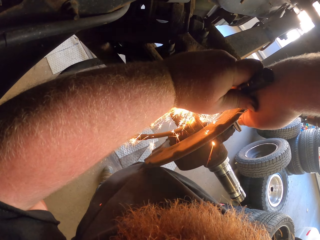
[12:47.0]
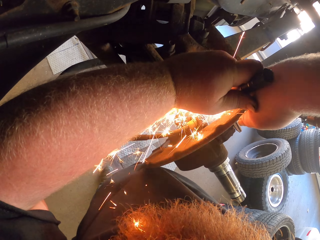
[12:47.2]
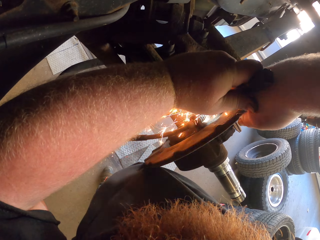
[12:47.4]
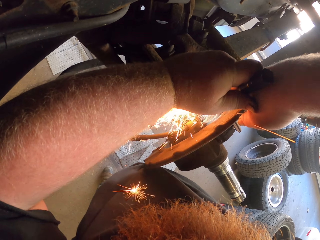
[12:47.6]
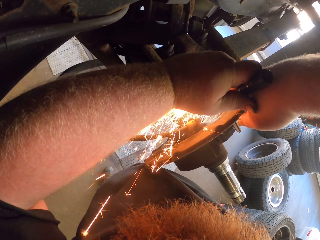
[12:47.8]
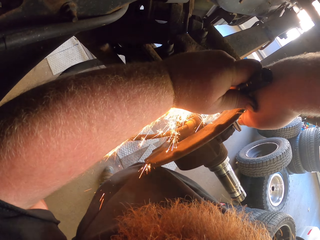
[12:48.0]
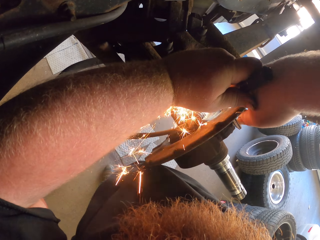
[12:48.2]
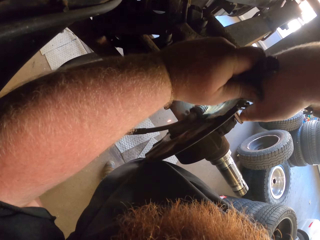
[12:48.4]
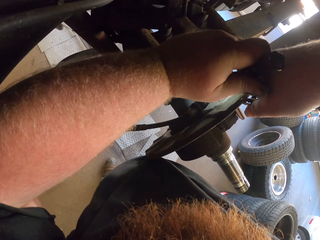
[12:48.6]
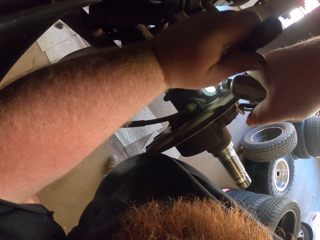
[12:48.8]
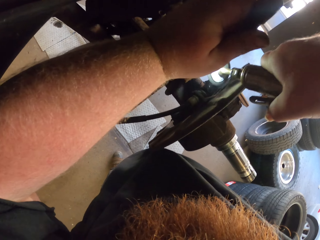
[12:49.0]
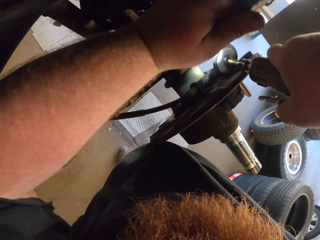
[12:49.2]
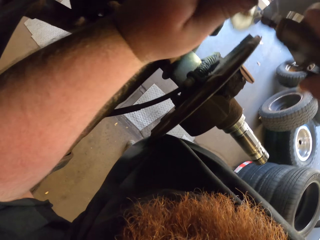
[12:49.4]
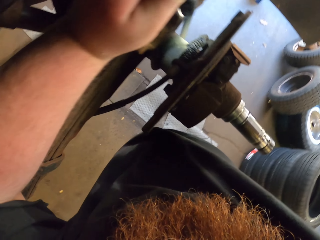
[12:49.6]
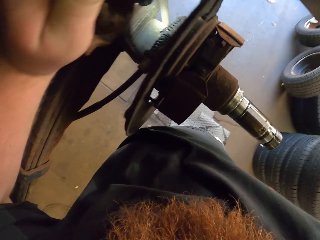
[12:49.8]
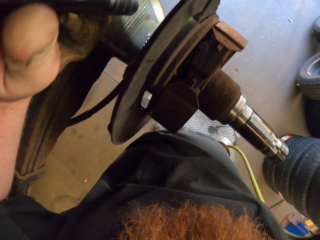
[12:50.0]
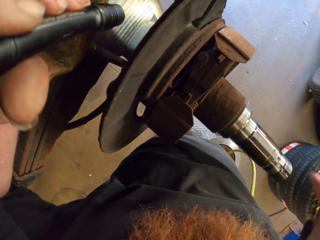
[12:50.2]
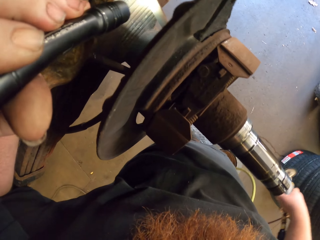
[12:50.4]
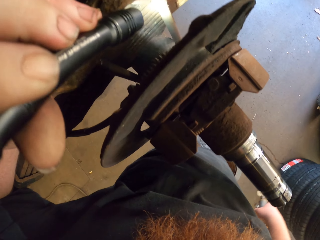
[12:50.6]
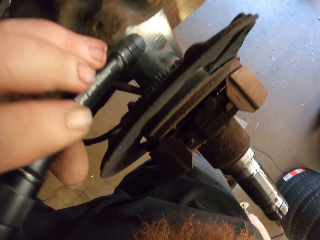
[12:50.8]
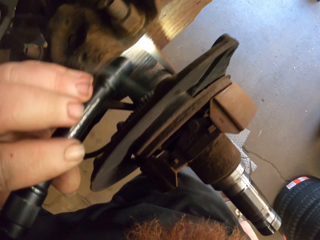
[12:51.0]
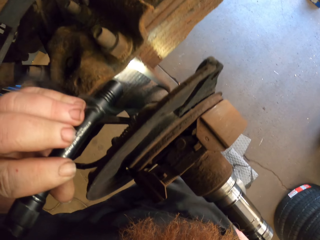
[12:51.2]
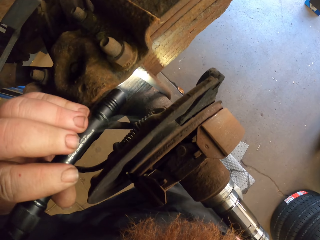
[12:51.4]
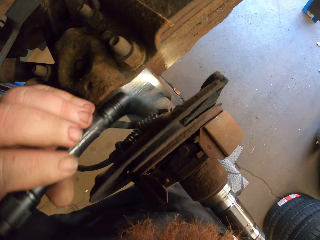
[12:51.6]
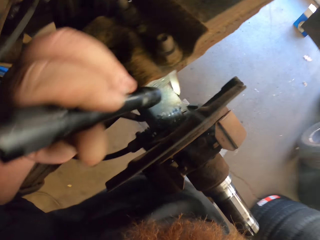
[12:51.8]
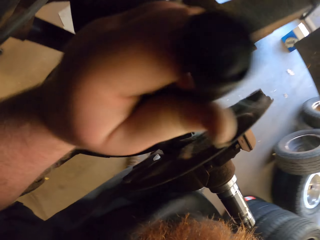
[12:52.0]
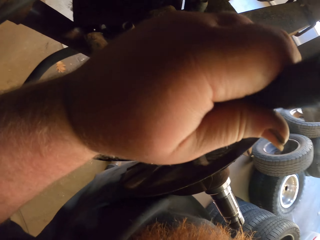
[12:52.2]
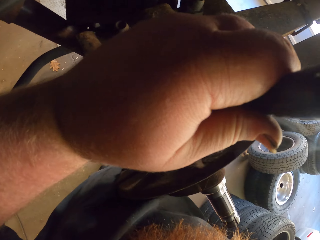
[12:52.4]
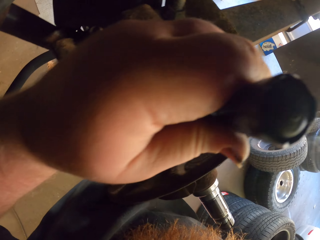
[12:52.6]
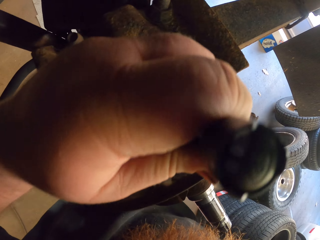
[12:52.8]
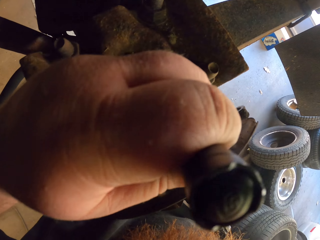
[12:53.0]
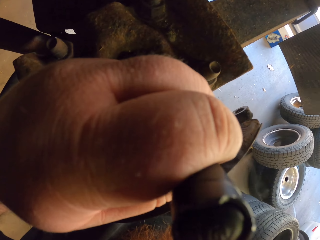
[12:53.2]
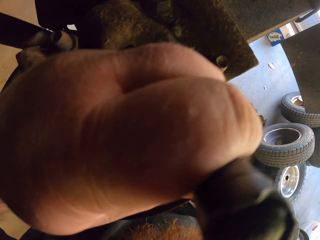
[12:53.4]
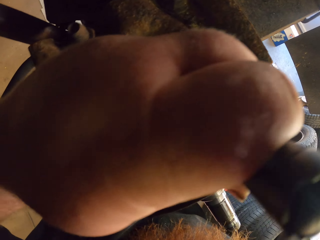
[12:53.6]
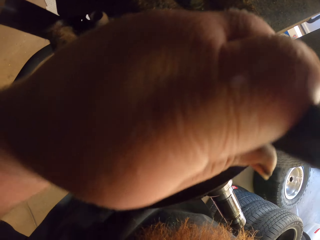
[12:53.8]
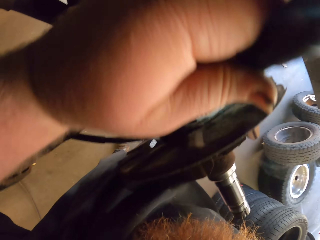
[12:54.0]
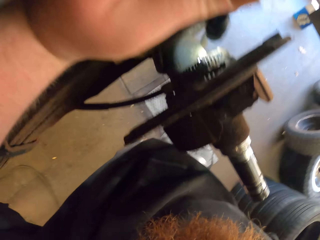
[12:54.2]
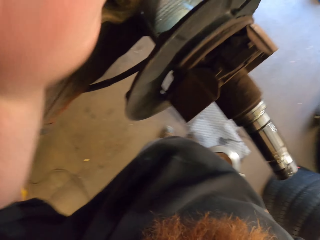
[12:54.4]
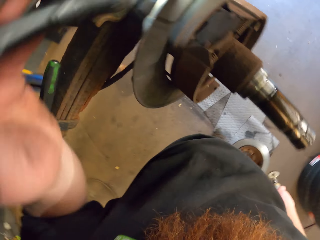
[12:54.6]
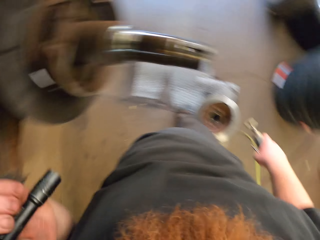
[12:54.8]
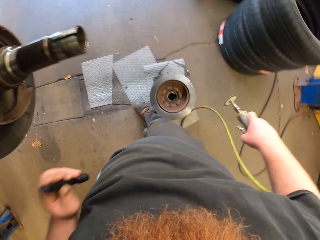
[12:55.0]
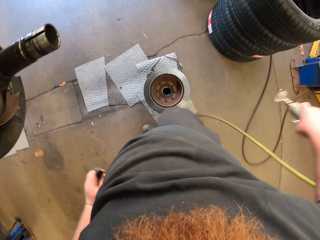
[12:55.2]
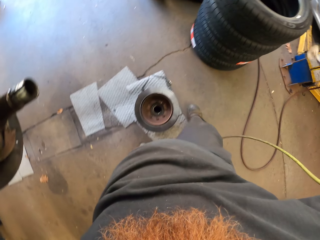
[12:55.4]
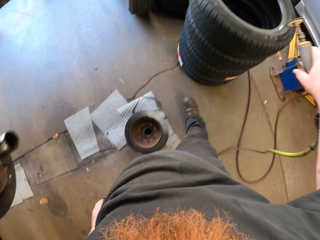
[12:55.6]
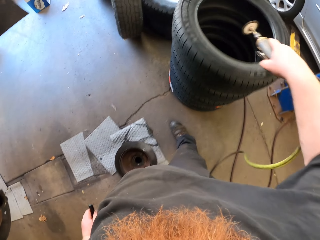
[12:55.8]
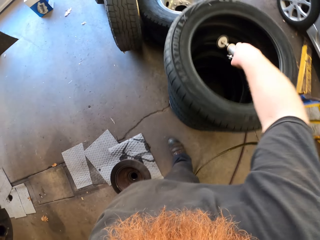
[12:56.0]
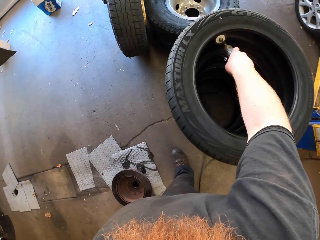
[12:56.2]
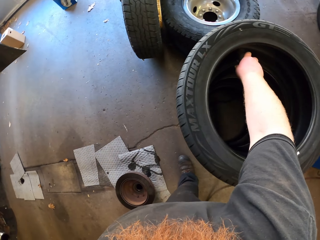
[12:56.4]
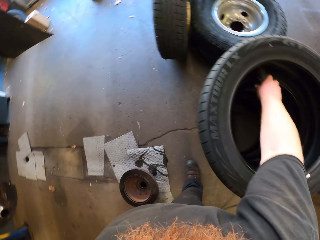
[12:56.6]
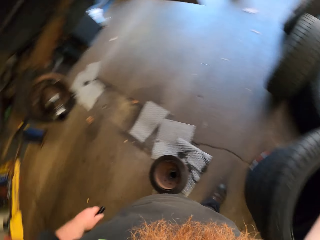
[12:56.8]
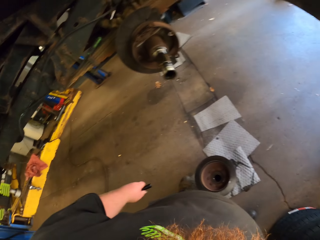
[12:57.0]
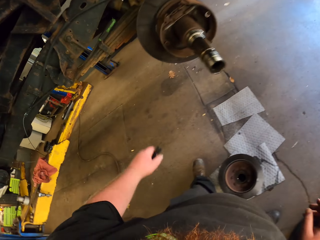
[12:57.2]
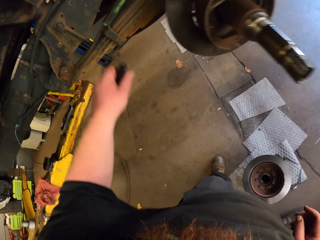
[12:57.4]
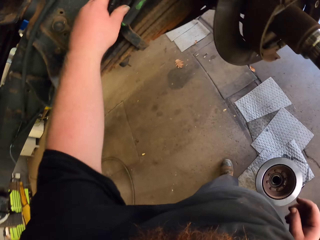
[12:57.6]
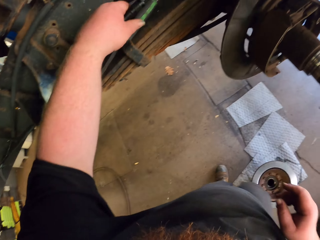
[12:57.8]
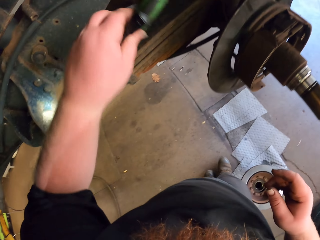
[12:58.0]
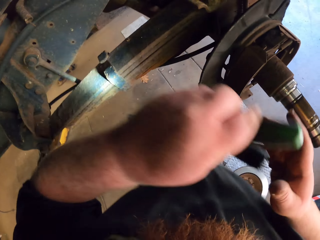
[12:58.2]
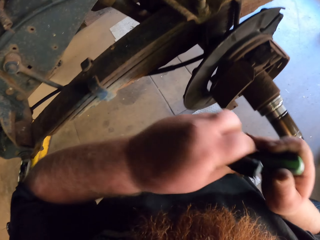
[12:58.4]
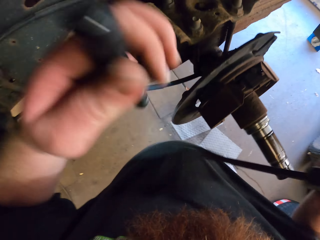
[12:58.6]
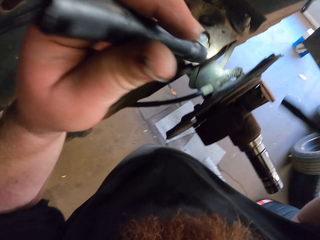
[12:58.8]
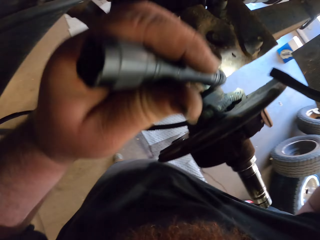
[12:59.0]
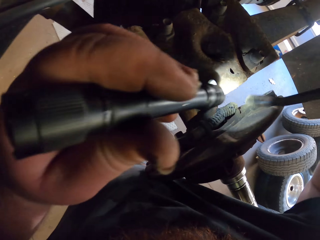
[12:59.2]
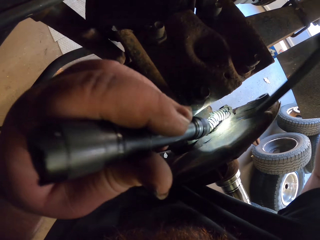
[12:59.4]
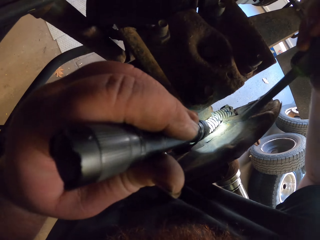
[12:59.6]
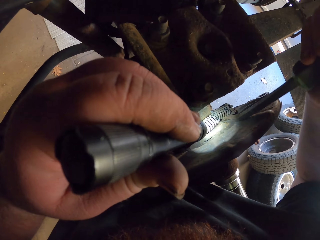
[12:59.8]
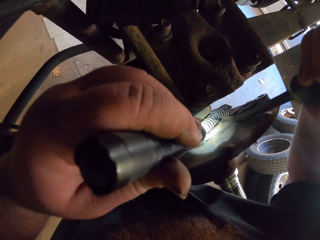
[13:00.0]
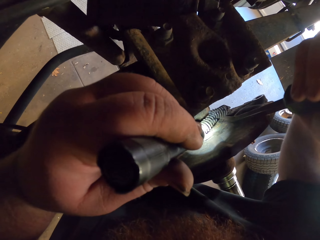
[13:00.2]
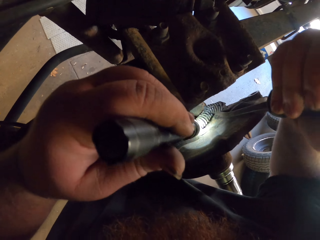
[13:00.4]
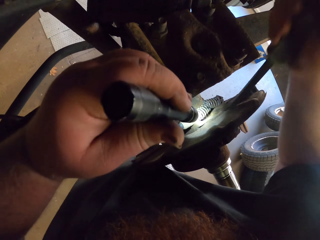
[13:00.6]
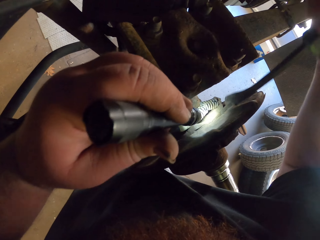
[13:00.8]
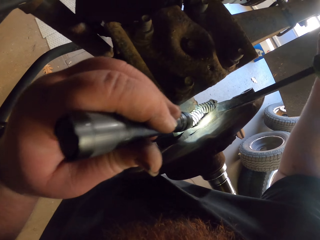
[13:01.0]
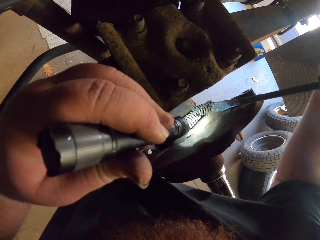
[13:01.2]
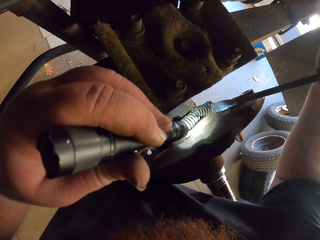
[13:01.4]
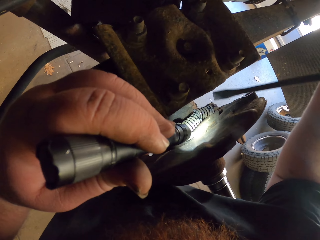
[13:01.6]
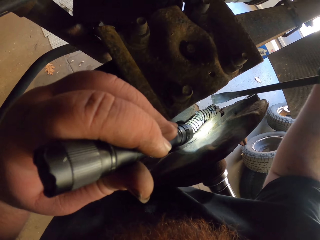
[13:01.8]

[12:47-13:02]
The camera wearer stops using the grind cutting machine. They use the torch light to look at the brake cable. They turn back. They put the welding machine in the tire. They put down the grind cutting machine. They grab pliers. They pick up the screwdriver and put the screwdriver in the right hand. They use the torch light to look at the brake cable. They fix the suspension spring. They put in the screwdriver to the brake cable.

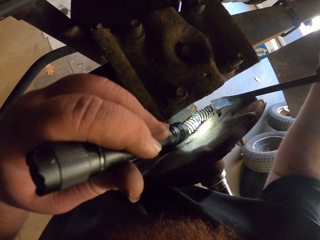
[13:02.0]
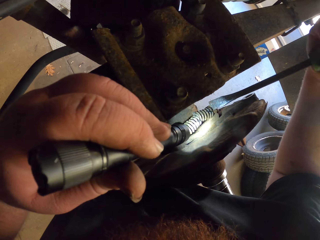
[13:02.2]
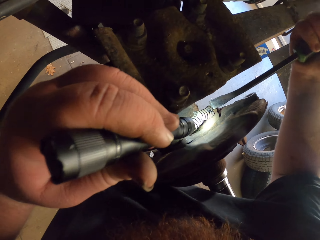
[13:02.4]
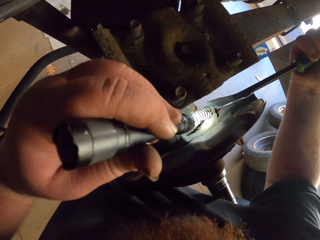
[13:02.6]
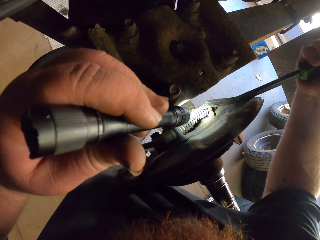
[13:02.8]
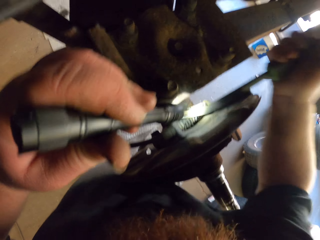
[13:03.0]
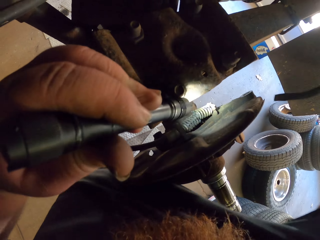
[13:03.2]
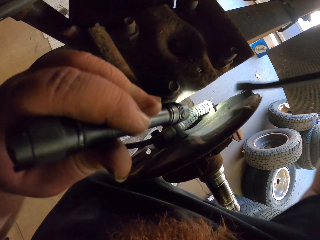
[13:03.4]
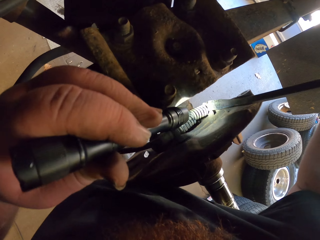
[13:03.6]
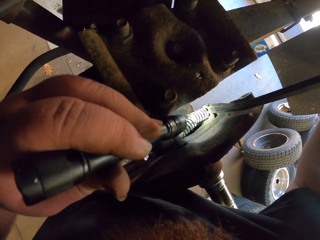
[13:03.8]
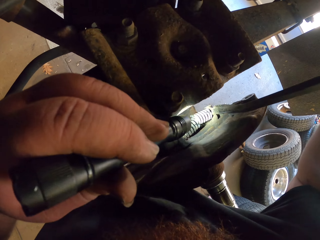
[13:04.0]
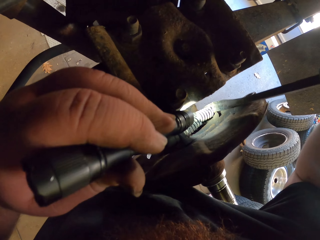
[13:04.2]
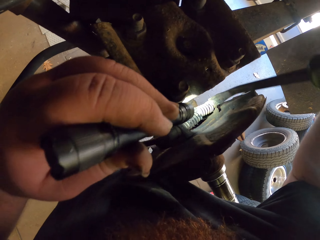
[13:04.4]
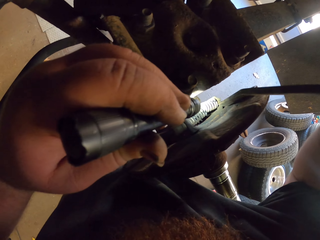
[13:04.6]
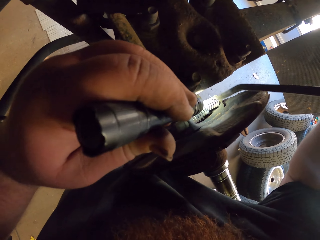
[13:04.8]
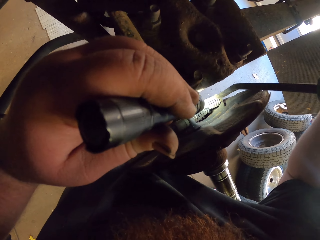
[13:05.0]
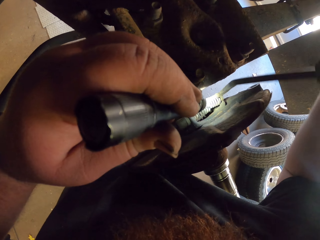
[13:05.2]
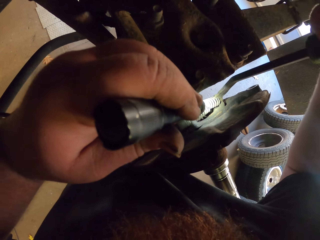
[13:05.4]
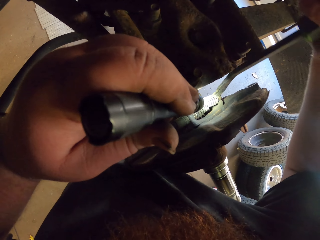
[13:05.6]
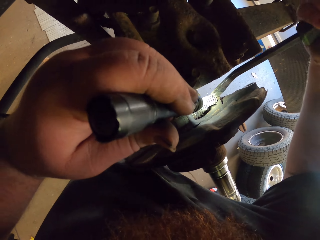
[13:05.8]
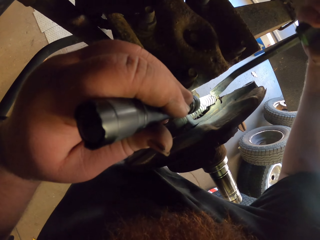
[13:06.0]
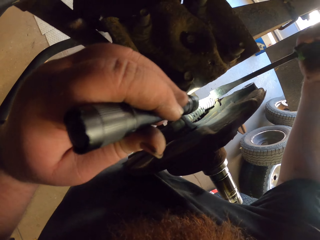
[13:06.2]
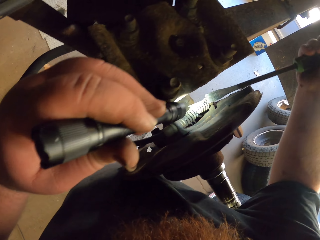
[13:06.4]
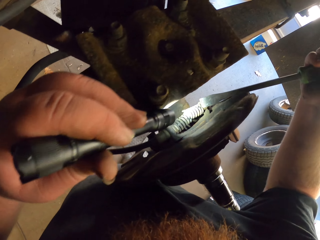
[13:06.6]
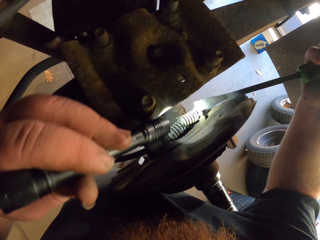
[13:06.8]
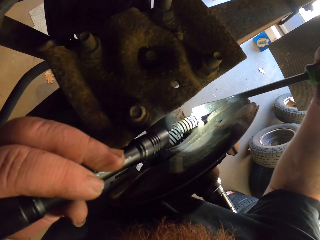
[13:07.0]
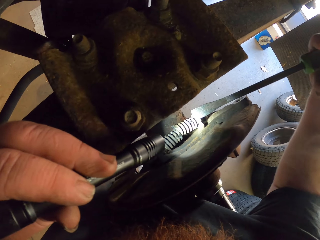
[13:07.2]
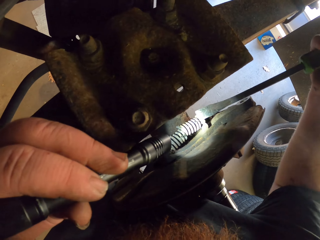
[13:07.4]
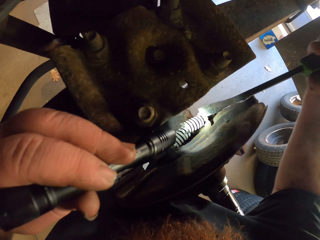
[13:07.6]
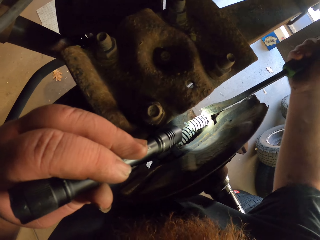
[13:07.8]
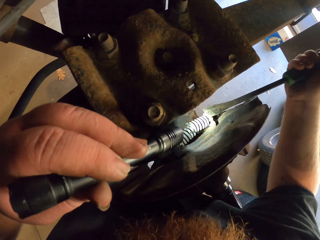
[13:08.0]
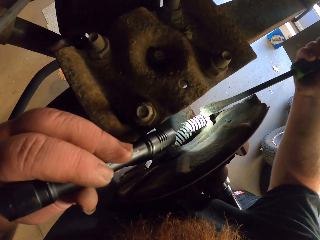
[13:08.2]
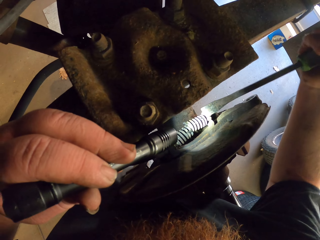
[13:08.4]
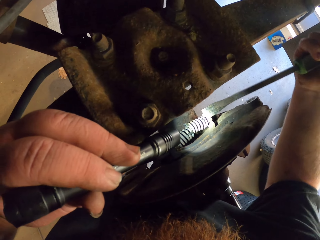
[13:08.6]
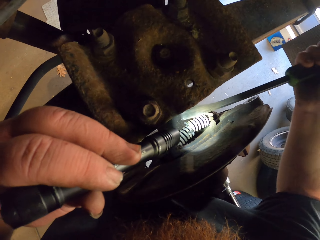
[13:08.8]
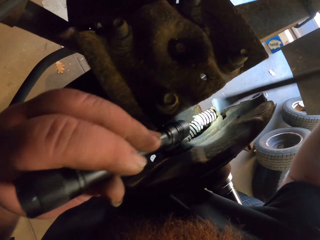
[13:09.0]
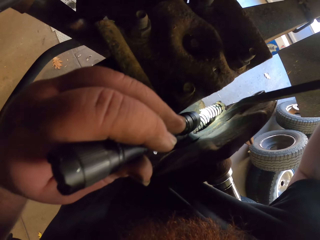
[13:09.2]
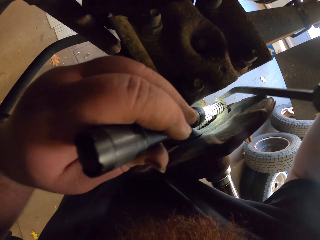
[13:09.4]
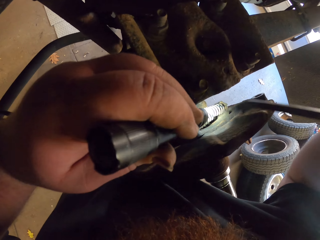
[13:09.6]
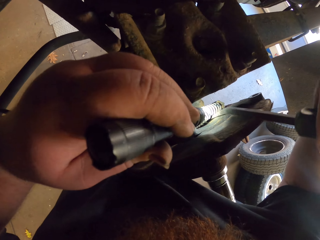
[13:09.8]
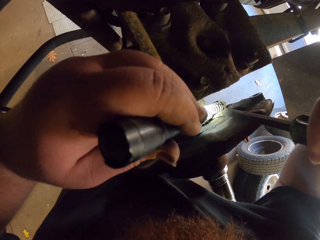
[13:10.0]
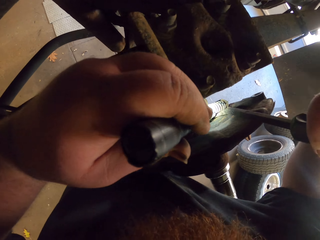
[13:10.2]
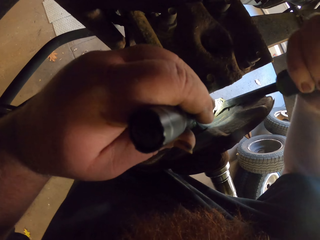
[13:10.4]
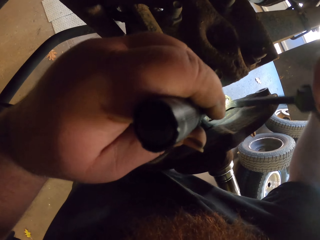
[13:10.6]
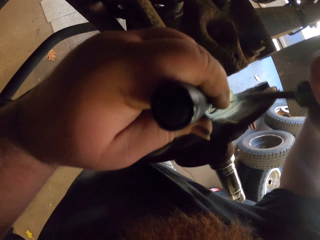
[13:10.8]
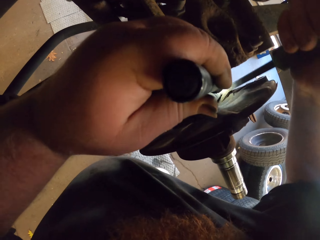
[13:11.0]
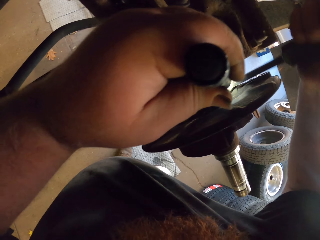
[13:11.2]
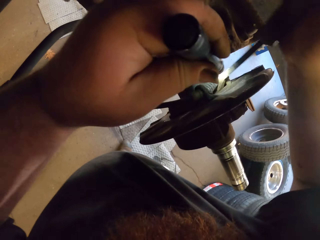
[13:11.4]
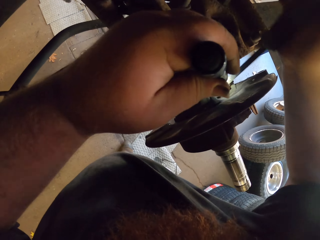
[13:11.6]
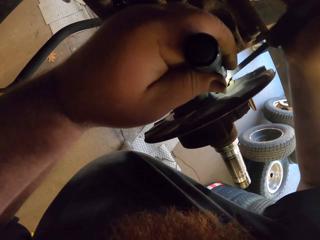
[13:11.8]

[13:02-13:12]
The camera wearer uses the screwdriver to push the brake cable. They put in the screwdriver to the brake cable.
